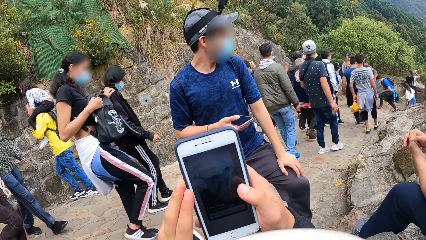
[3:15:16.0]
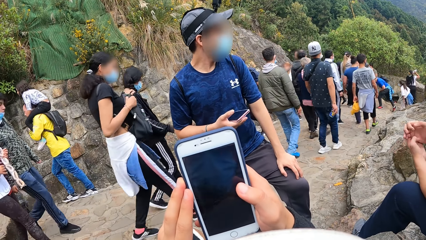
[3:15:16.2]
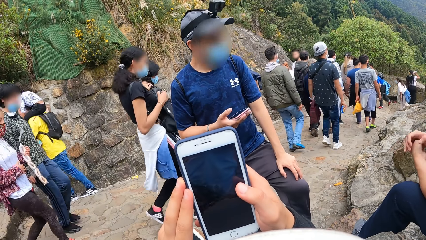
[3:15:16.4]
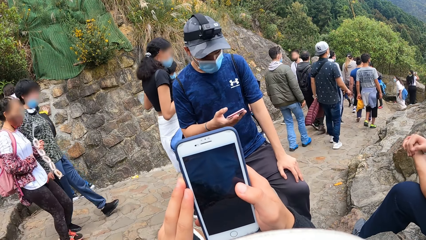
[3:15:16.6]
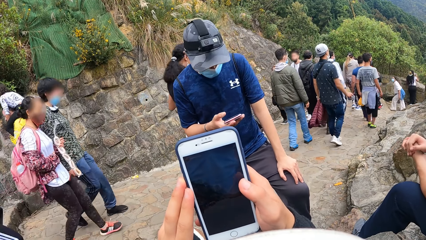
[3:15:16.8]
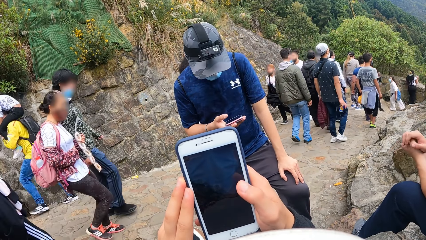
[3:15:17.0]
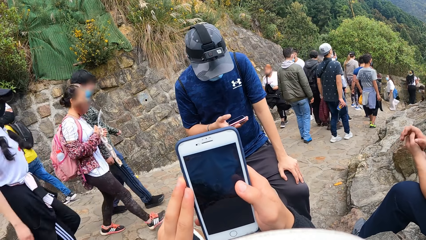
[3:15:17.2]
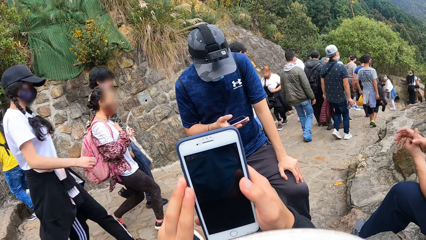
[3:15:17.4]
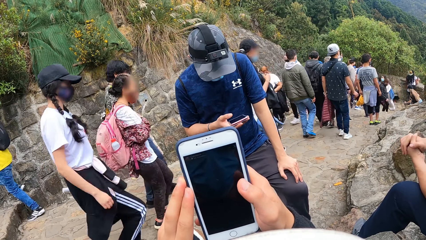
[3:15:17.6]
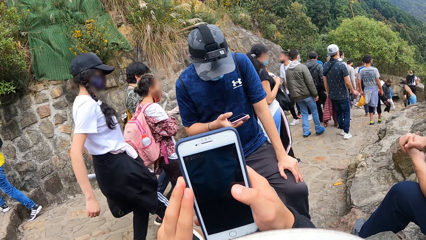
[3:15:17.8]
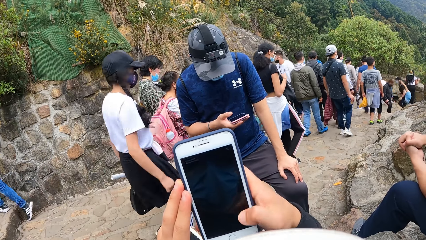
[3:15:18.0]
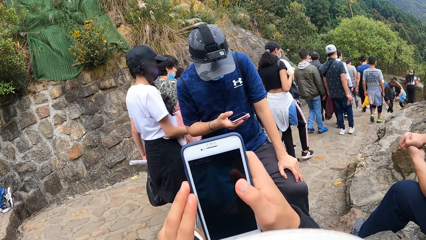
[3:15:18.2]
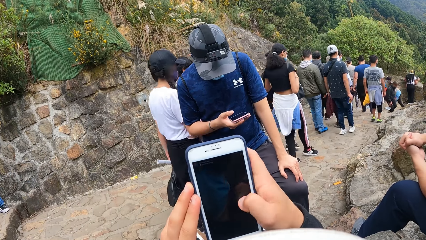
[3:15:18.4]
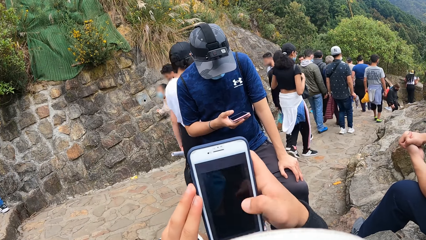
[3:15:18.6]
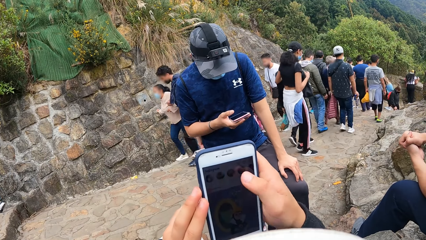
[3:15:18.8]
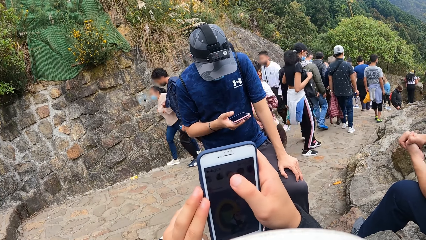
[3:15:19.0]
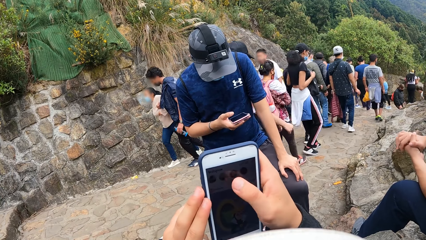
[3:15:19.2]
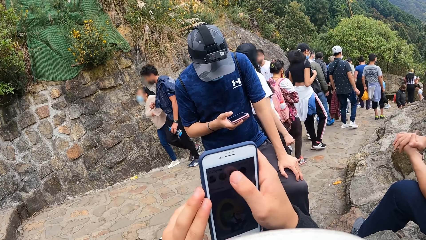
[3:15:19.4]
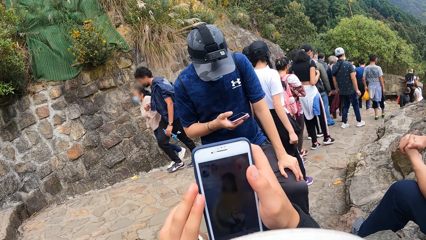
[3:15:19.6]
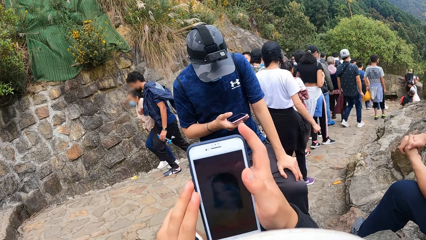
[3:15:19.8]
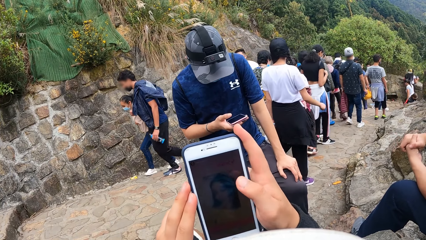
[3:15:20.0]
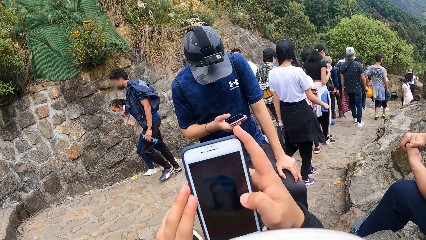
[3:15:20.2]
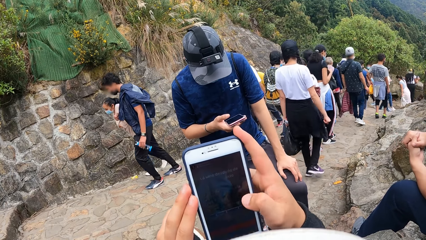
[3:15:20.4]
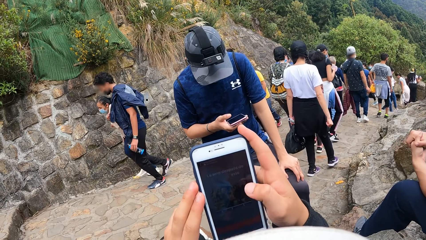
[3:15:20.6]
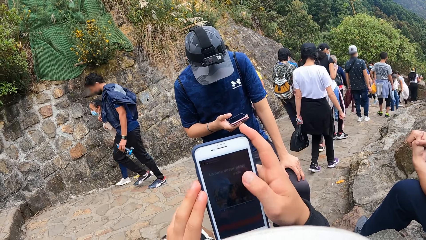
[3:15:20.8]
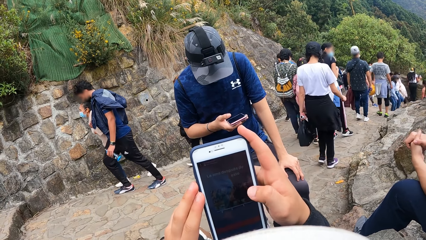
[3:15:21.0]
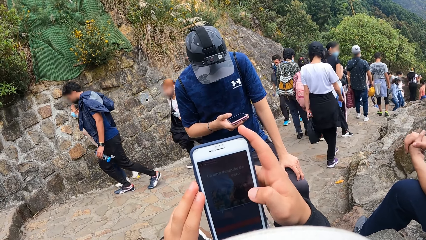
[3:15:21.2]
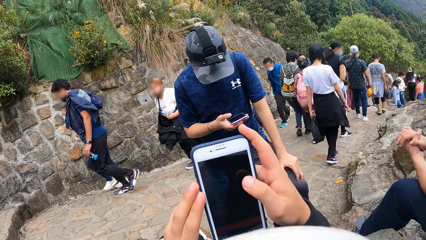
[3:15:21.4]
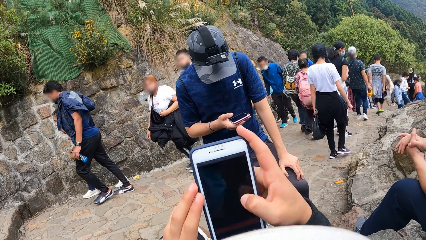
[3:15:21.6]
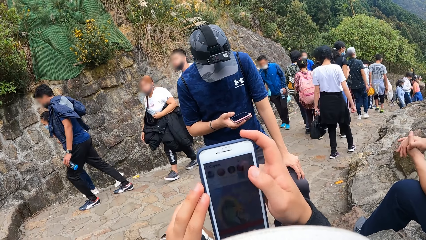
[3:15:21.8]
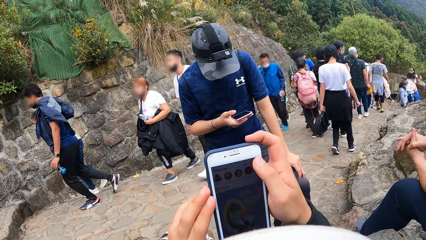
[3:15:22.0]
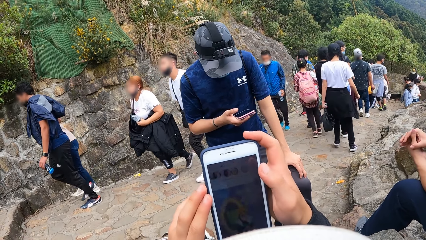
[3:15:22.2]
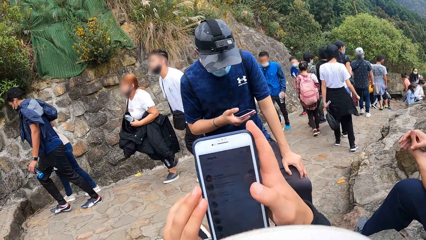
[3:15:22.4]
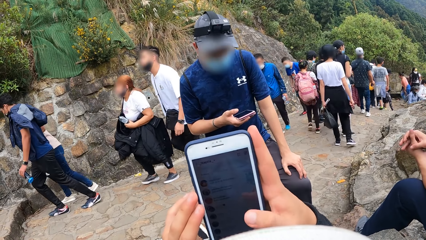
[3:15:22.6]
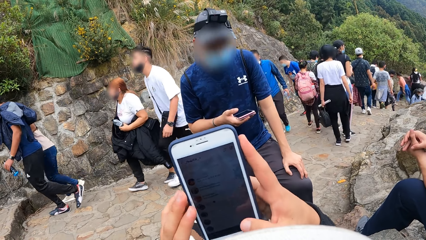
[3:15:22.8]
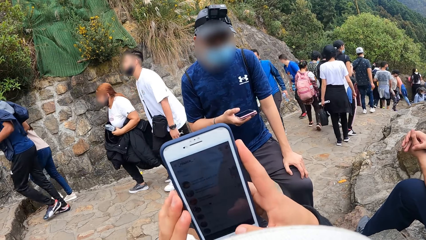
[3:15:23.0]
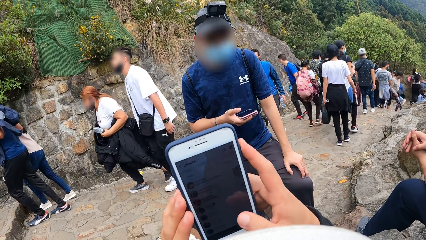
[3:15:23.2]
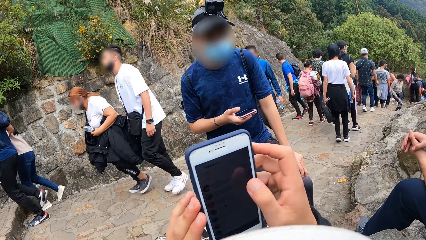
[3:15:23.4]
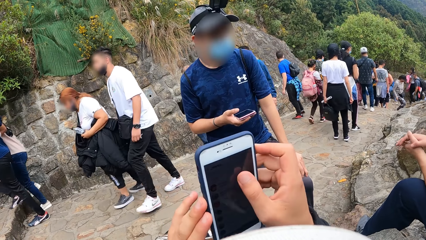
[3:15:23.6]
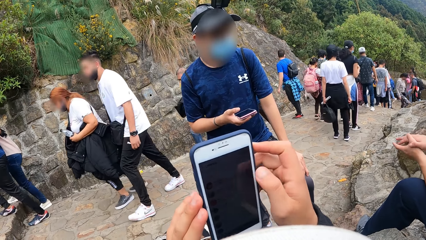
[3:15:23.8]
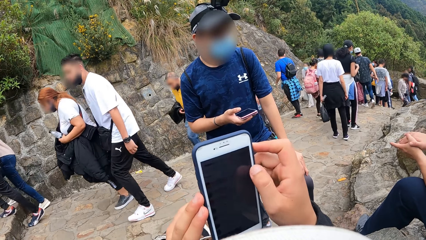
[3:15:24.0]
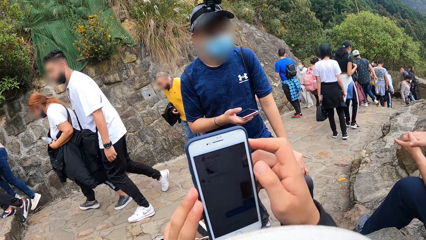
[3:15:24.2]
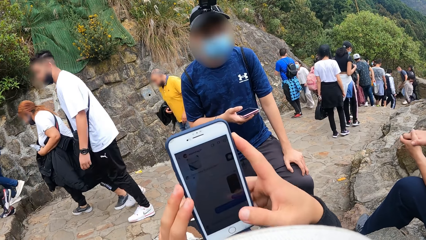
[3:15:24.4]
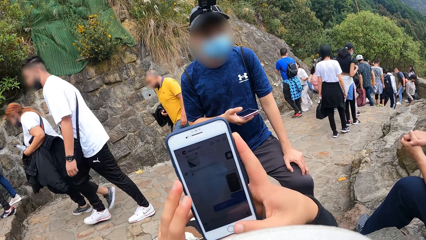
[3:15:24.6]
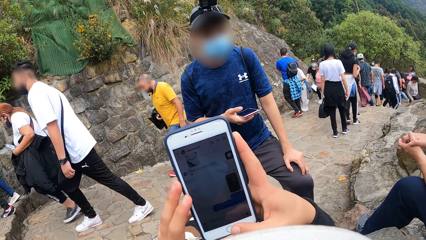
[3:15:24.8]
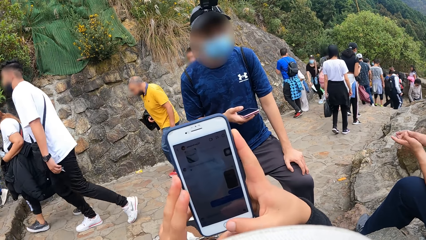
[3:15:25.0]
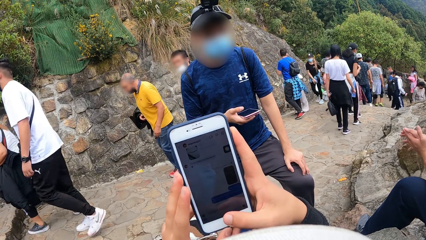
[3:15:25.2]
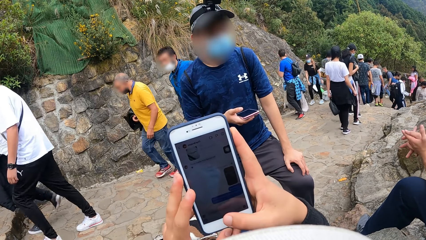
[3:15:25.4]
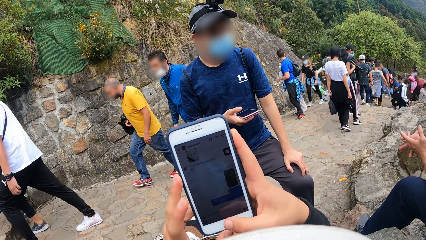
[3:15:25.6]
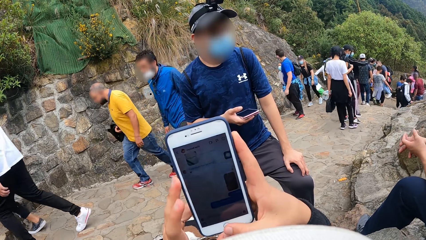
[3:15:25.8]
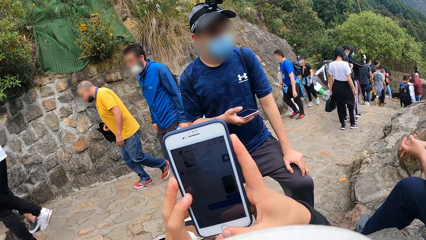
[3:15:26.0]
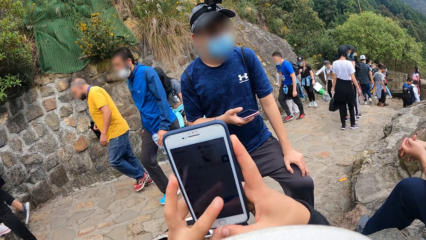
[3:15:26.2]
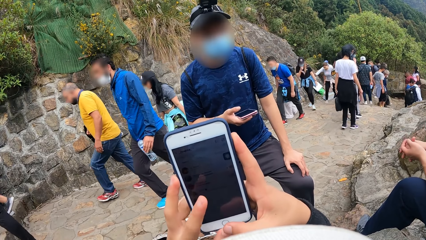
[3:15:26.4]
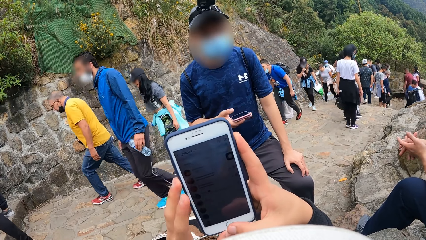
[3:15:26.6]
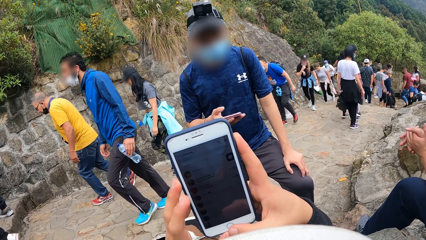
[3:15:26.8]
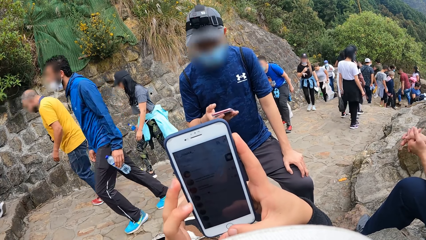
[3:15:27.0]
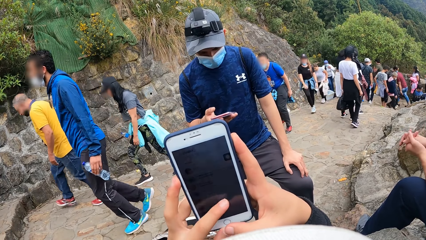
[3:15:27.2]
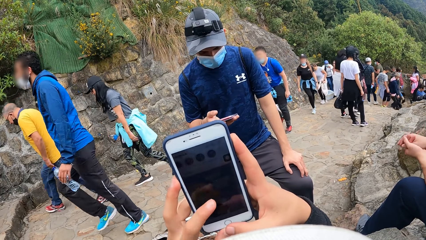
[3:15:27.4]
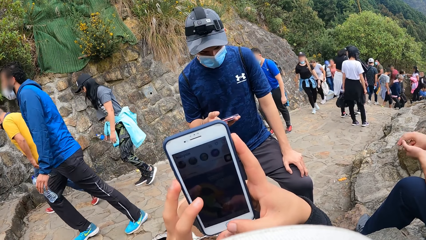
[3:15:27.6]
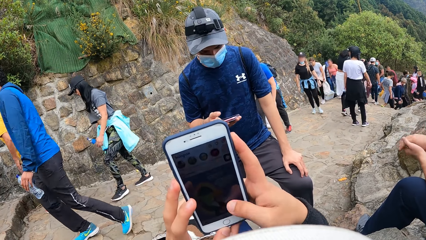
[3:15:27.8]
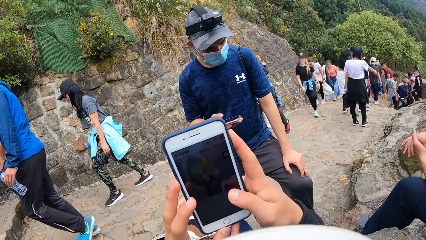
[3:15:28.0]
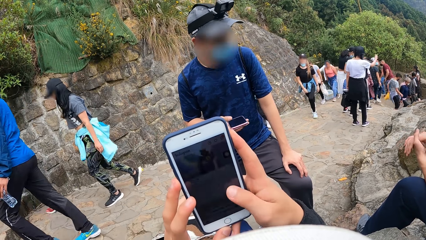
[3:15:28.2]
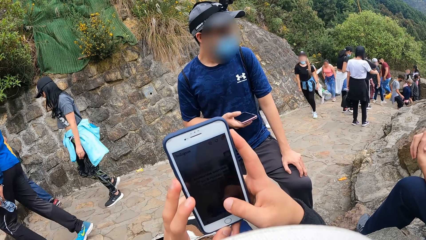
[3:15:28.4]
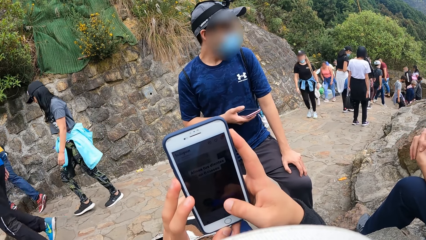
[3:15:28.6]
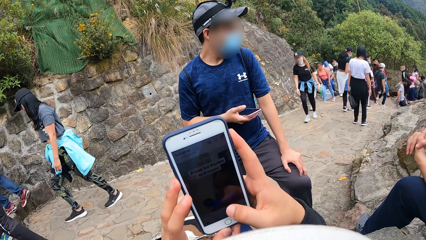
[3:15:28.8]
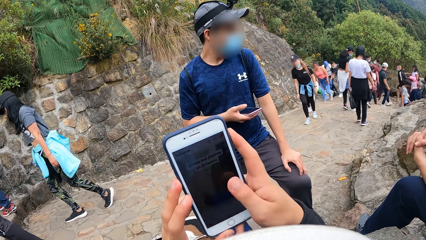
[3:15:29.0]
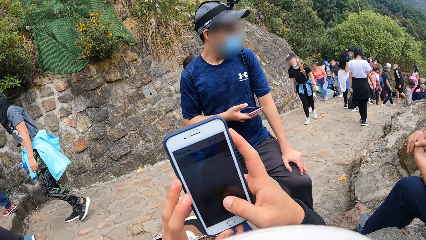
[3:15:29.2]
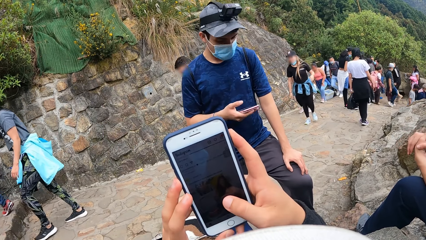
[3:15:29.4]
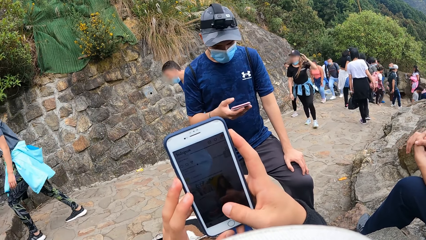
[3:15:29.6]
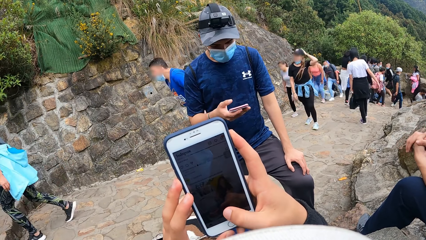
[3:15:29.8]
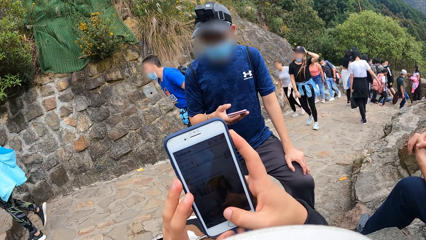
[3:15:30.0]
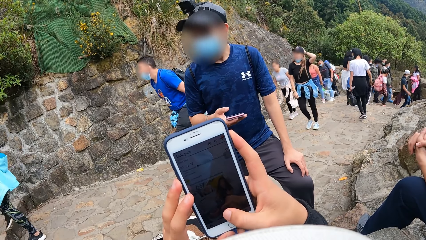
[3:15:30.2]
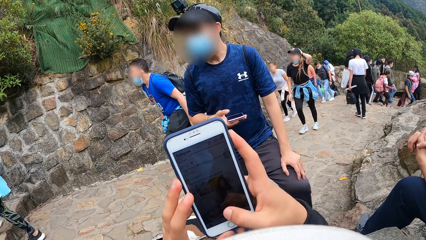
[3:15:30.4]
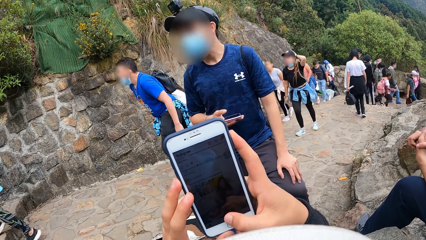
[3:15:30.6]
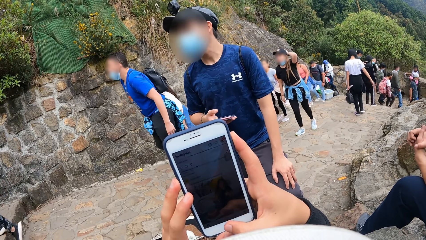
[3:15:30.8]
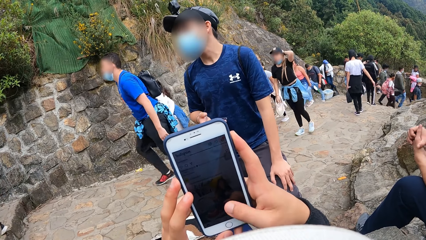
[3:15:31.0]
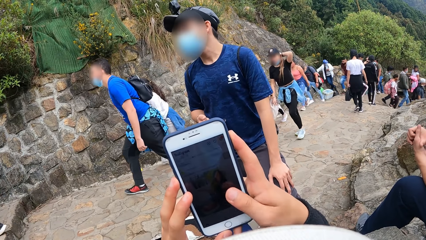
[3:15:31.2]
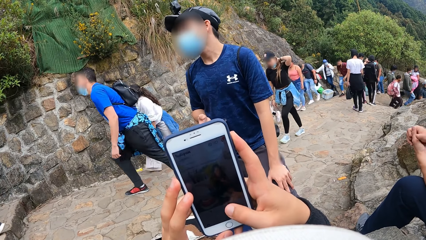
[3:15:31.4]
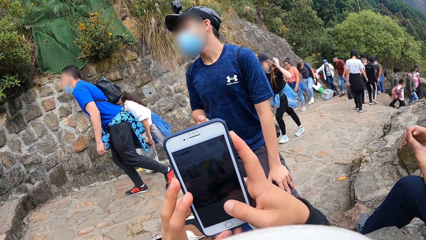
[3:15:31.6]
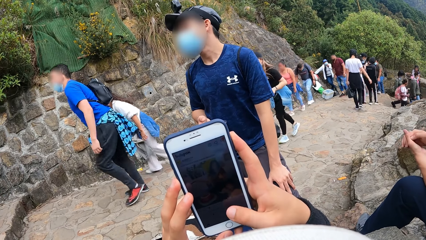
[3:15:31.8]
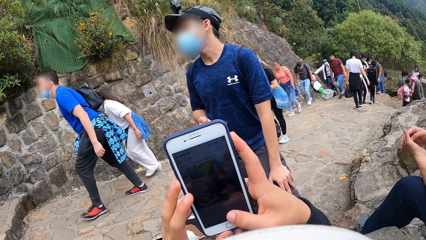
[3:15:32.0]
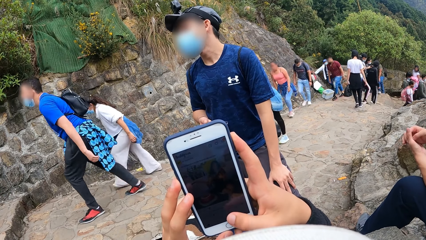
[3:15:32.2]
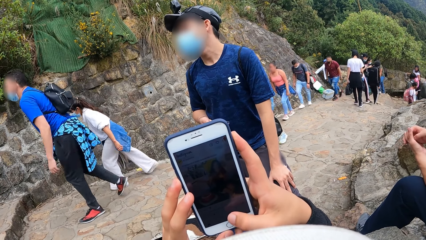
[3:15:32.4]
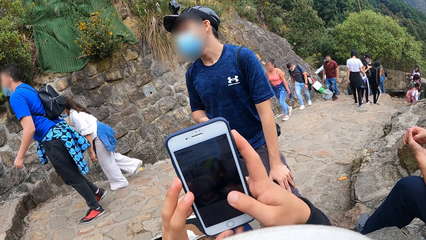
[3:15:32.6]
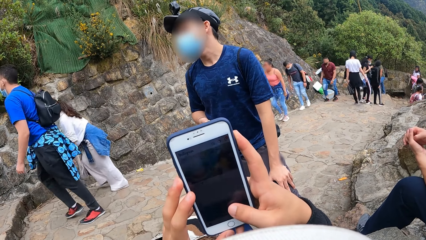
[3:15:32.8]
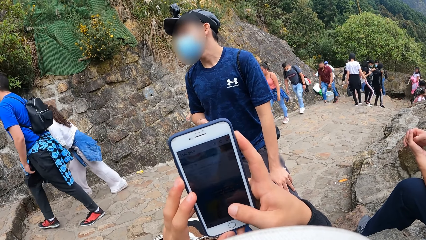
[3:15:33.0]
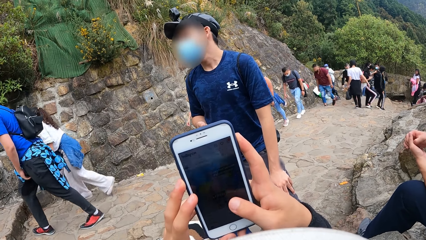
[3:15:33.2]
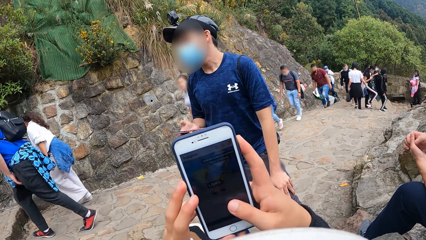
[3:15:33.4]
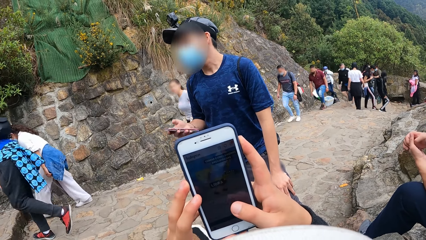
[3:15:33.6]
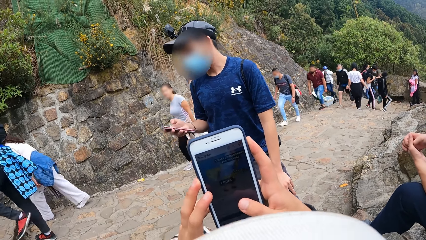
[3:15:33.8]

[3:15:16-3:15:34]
A man stares at the phone in his hand. The man converses to another man and the camera wearer. The camera wearer operates the phone in her hands. The first man stares around.
